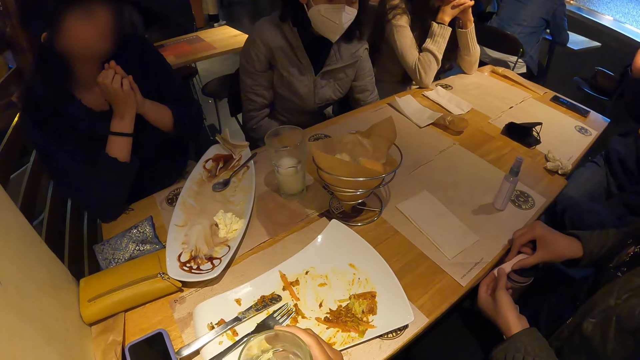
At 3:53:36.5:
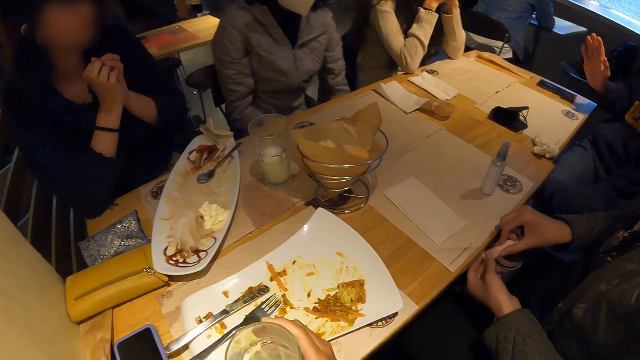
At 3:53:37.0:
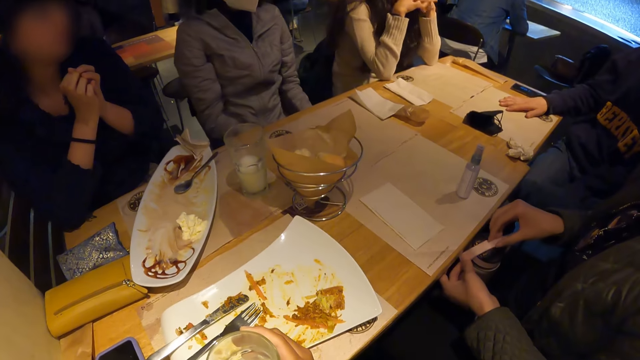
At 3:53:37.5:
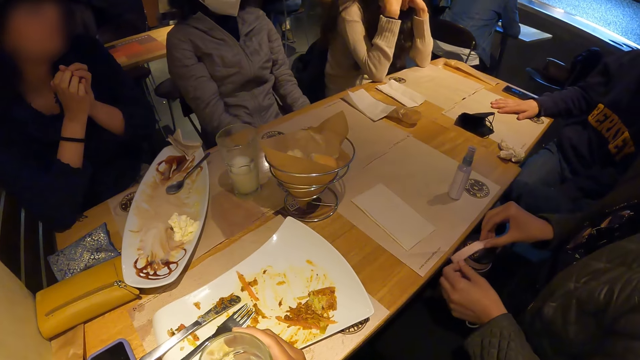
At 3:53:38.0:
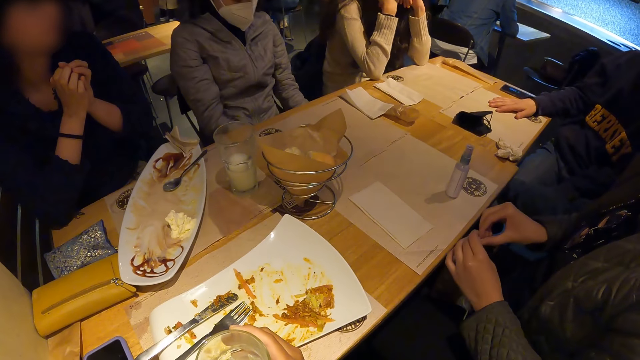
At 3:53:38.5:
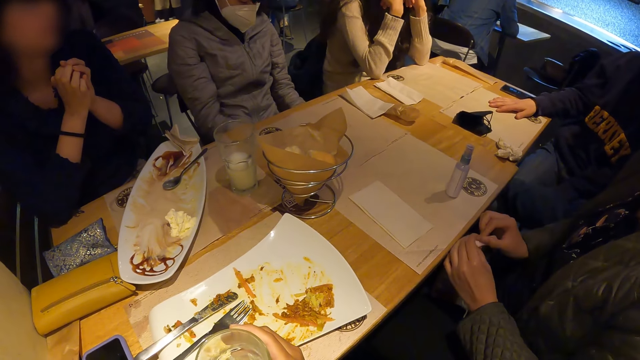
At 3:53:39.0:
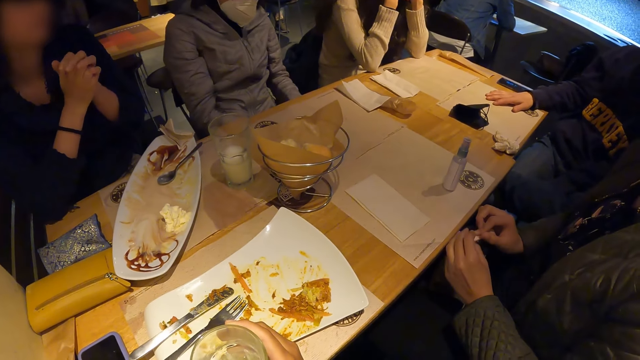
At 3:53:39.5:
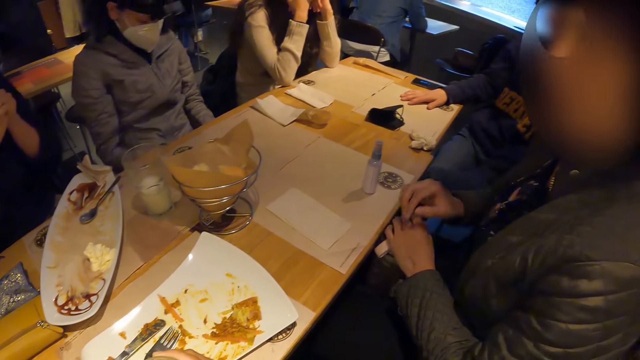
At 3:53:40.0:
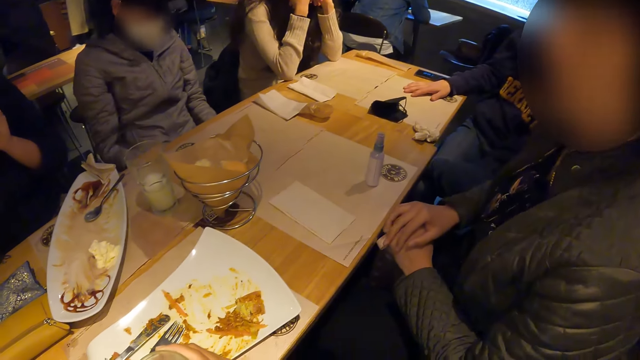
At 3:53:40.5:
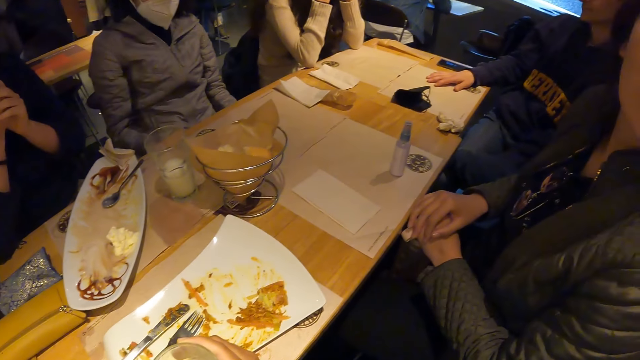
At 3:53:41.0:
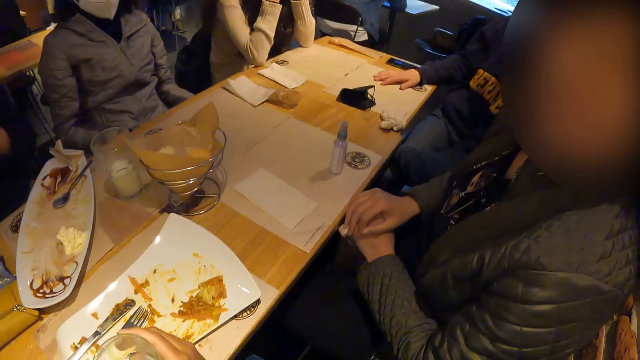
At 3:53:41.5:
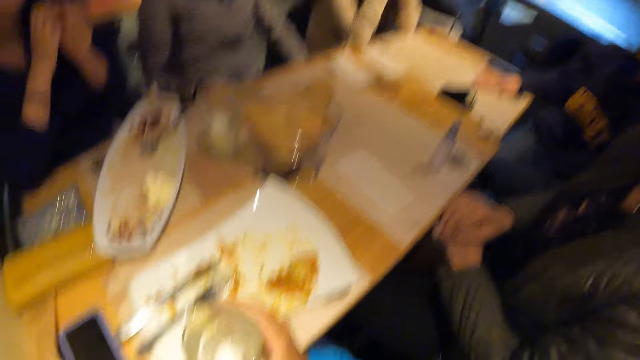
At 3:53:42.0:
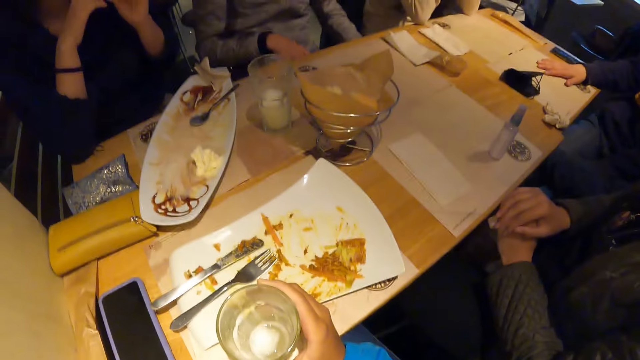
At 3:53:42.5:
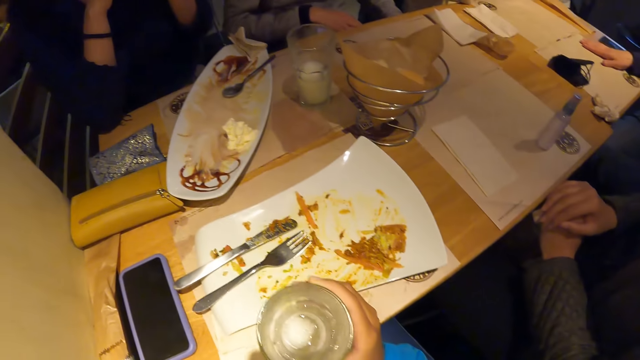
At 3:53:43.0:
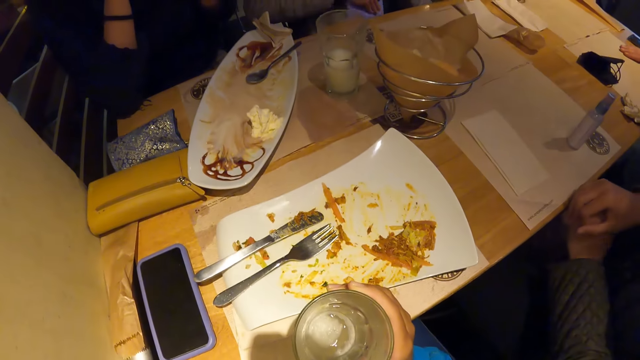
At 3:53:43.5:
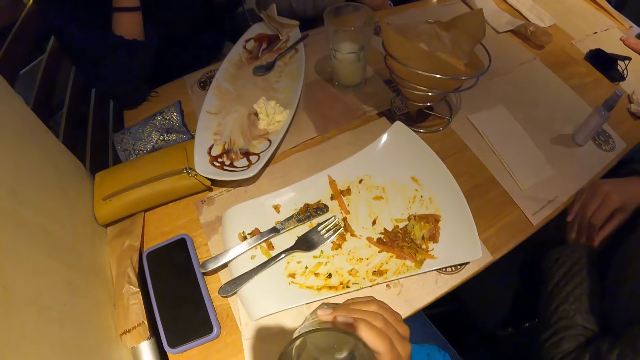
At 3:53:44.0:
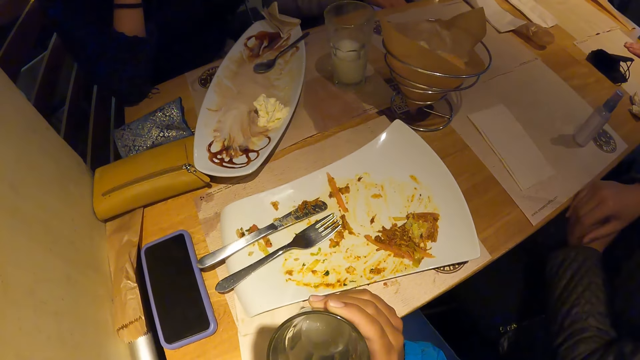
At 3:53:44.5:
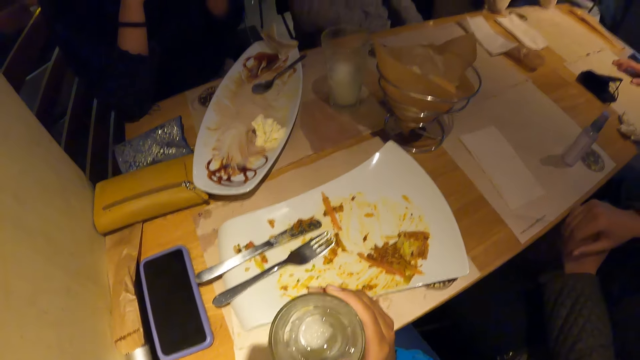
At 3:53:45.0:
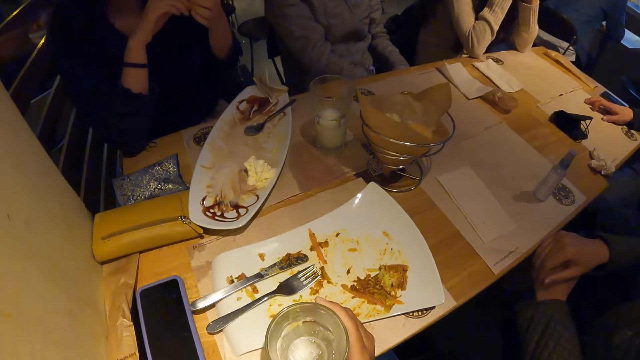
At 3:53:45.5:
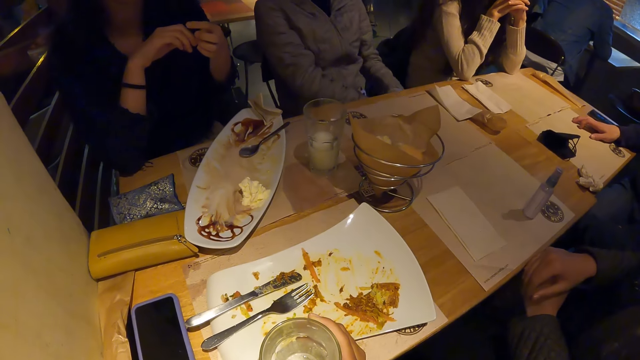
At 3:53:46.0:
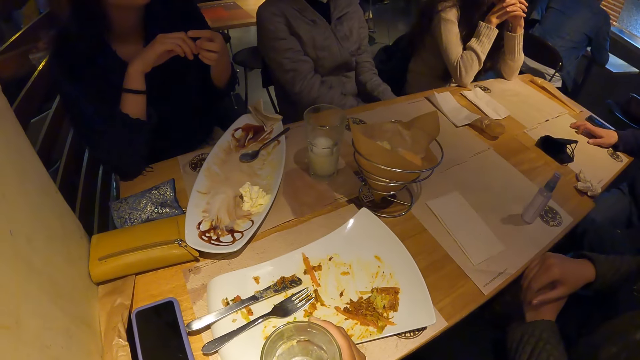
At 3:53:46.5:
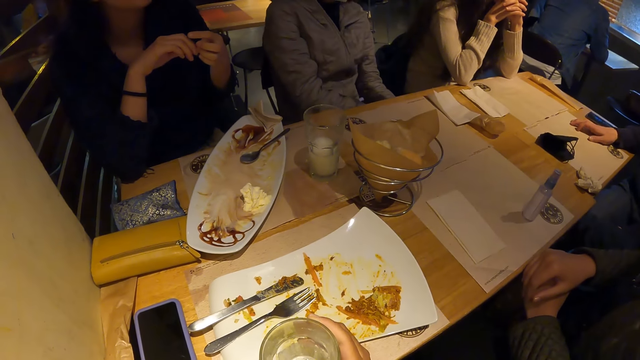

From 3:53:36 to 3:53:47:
A lady adjusts a bottle on her lap. The camera wearer looks around a room. The lady interacts with a man. A man interacts with the camera wearer. The camera wearer looks around the room. They adjust a glass on a table.

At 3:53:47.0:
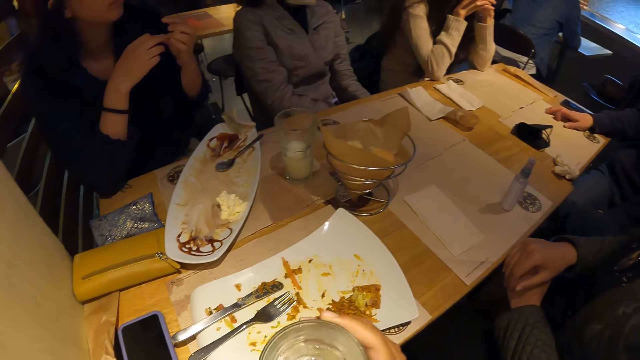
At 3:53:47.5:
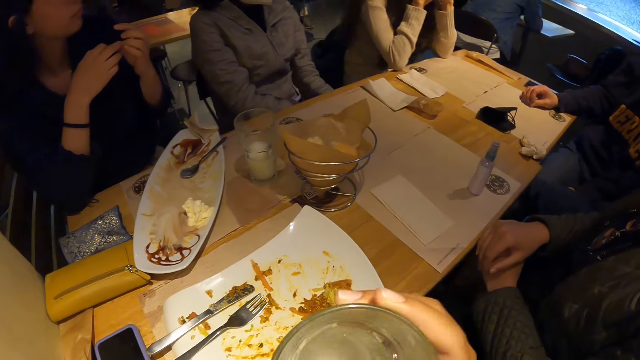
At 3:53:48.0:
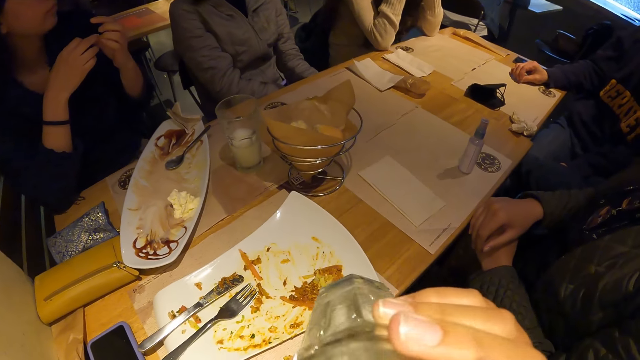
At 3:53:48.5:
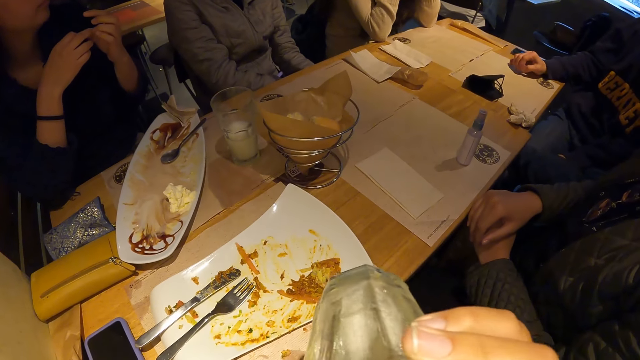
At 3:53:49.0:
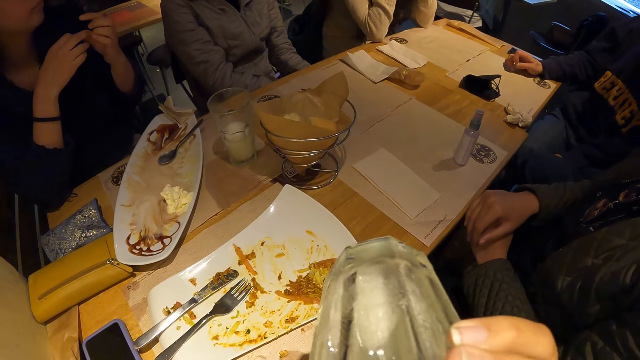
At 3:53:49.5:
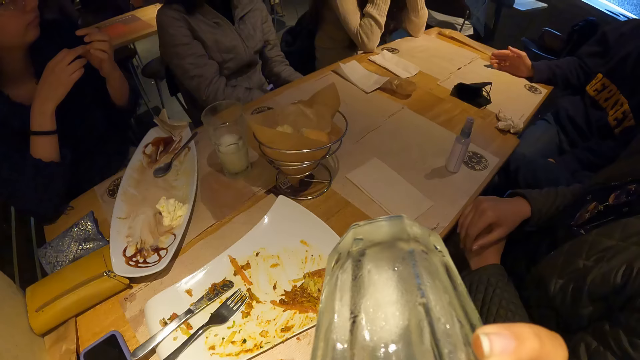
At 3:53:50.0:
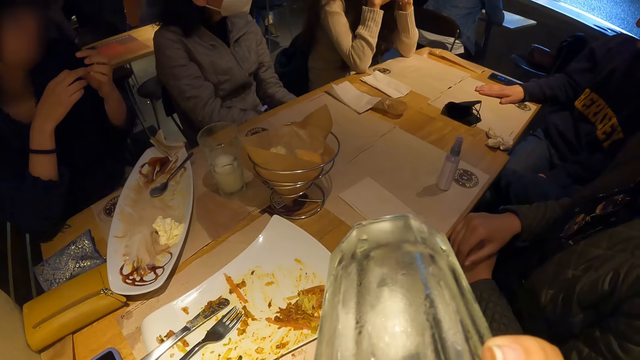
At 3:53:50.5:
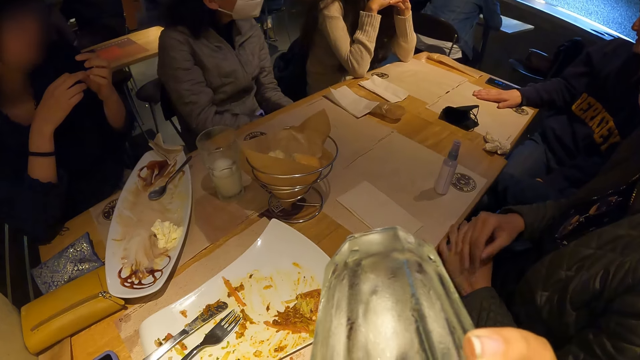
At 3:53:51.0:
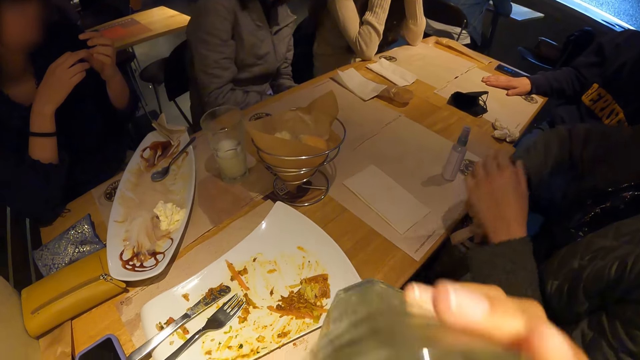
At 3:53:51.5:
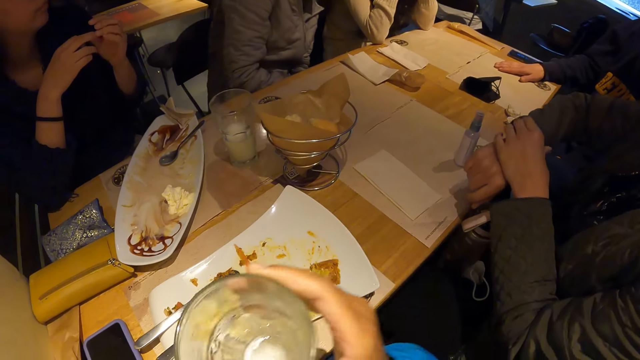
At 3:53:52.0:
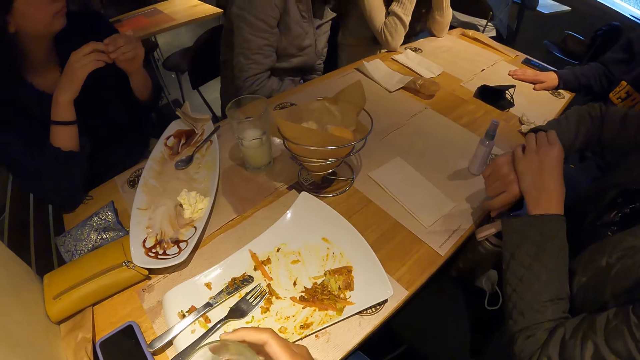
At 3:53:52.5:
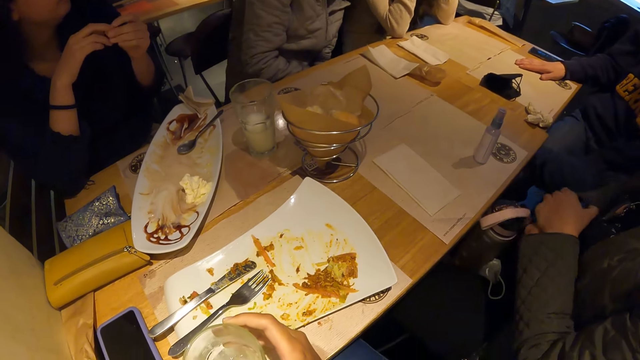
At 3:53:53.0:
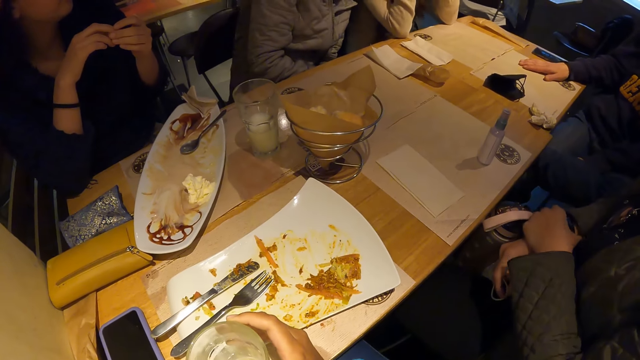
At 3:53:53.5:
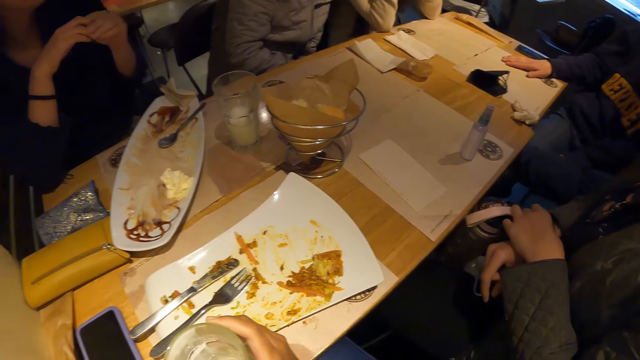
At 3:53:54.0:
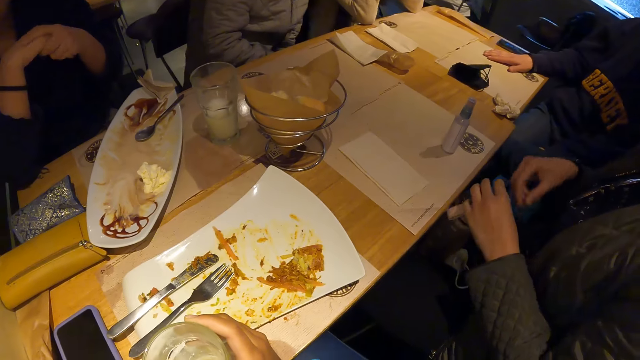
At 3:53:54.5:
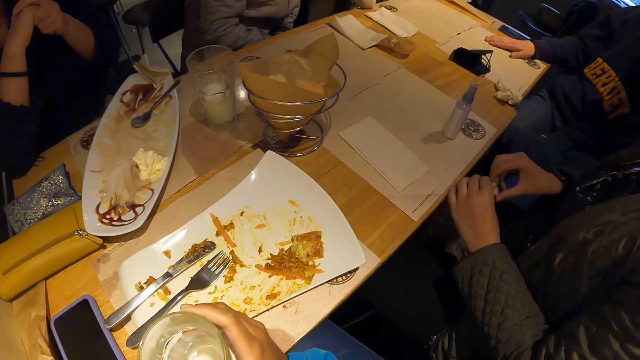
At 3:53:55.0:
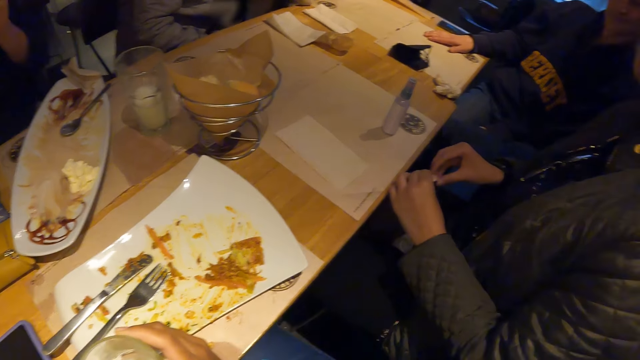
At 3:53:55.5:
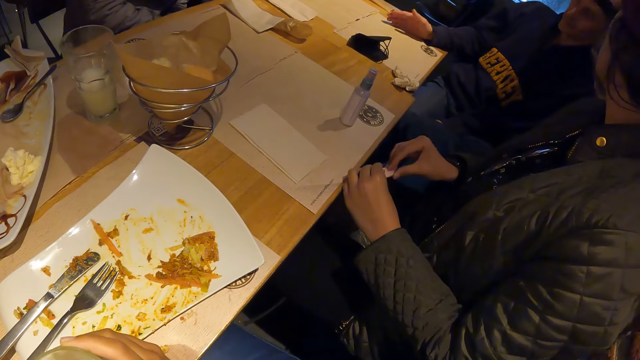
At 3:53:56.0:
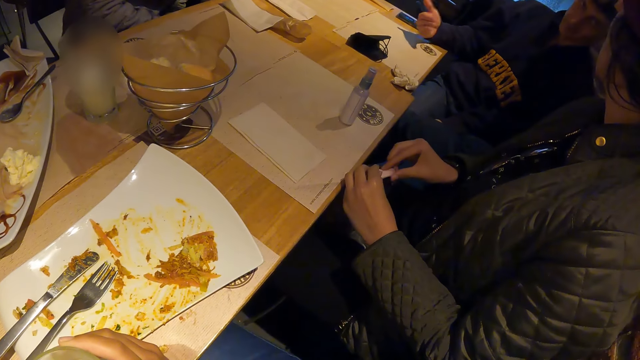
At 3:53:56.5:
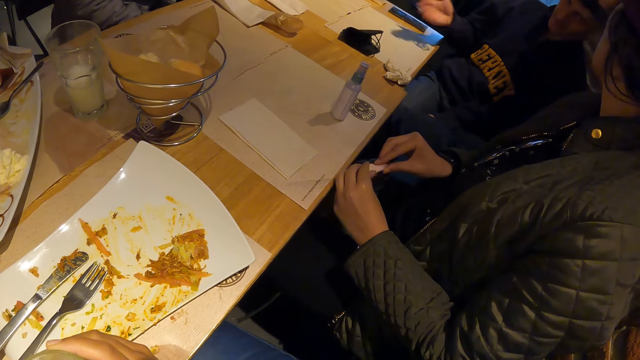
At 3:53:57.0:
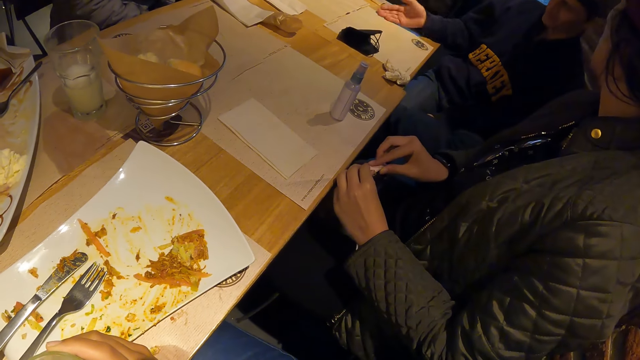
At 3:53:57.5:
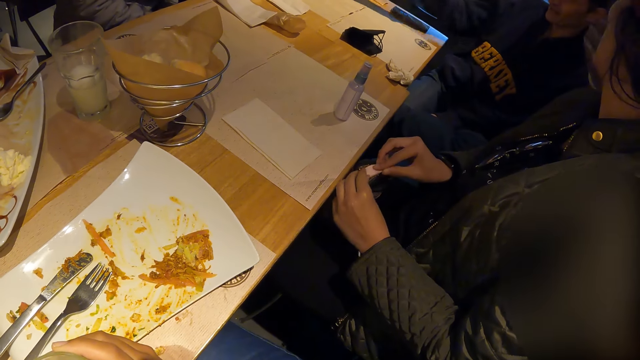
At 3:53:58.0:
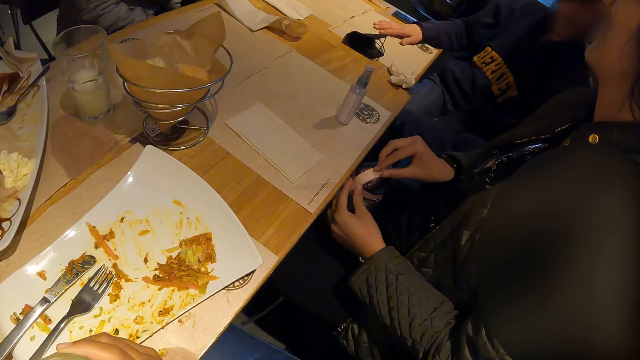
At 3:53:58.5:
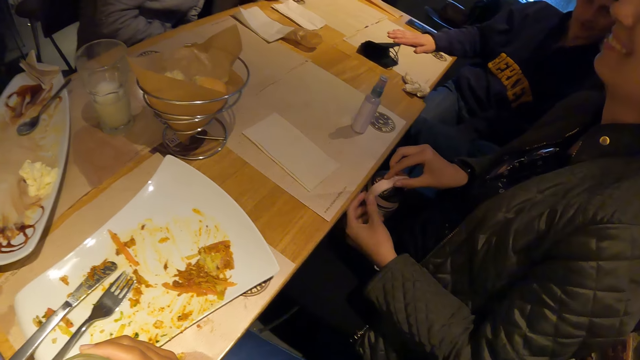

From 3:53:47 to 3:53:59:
The camera wearer drinks milk from a glass. He puts the cup to his mouth with his right hand. A lady holds her hands. A man checks a watch on his right wrist with his left hand. The camera wearer looks around a room. The lady adjusts a bottle on her lap. Another man interacts with the camera wearer. A man interacts with the lady.
